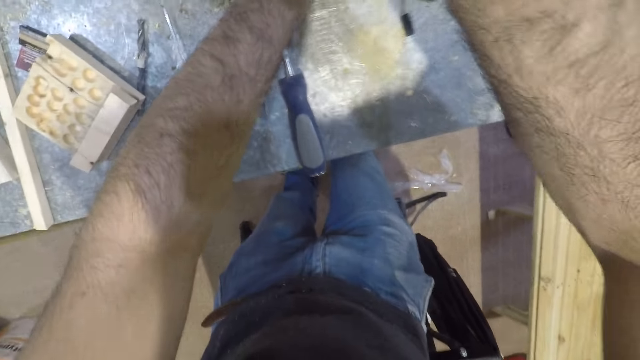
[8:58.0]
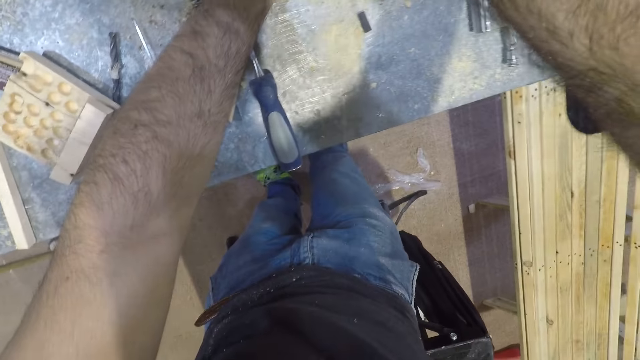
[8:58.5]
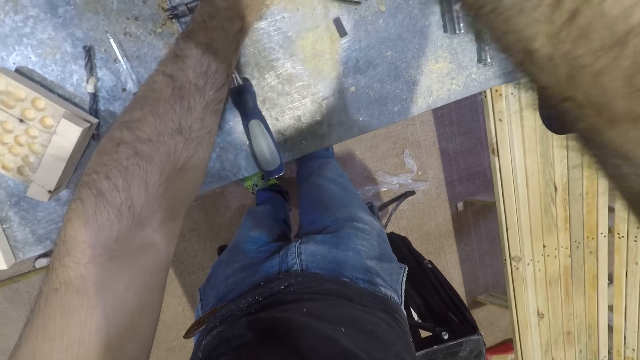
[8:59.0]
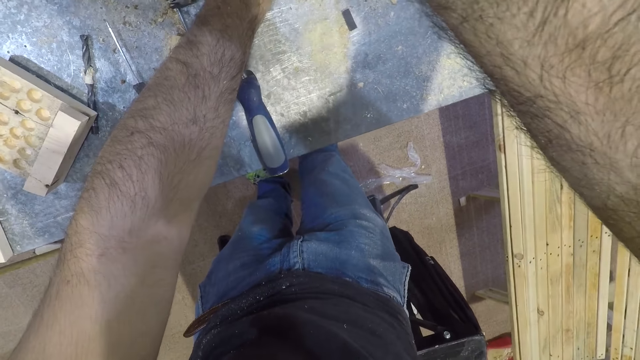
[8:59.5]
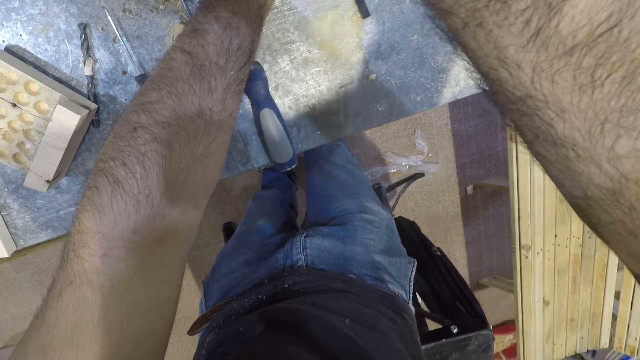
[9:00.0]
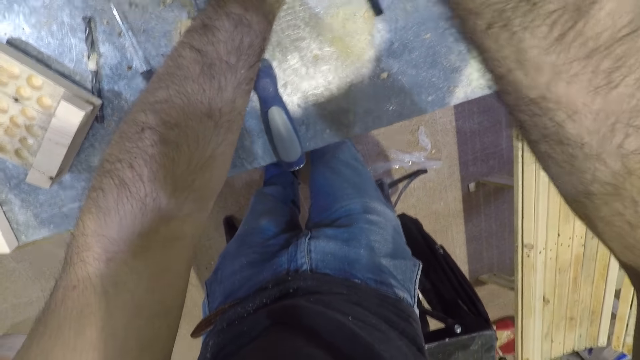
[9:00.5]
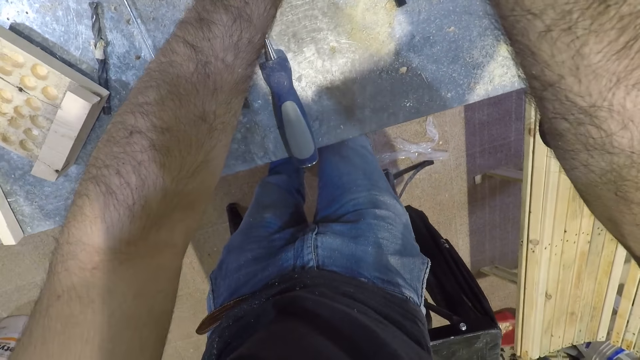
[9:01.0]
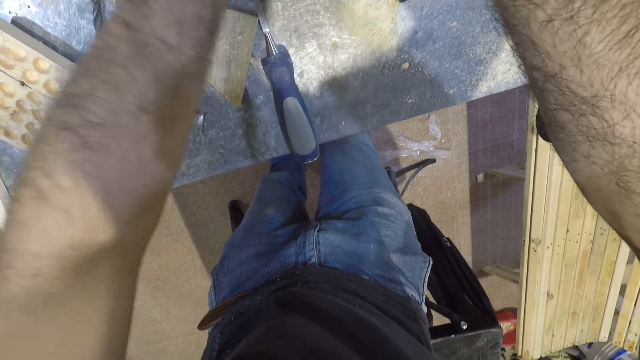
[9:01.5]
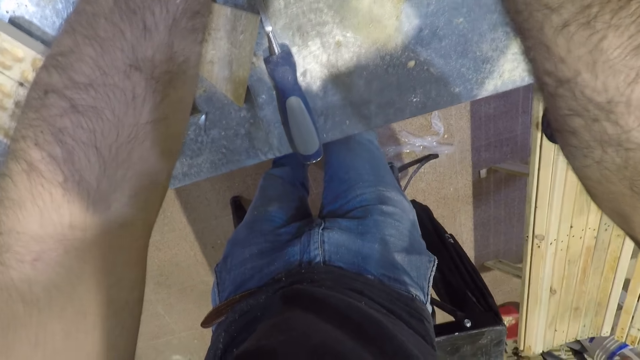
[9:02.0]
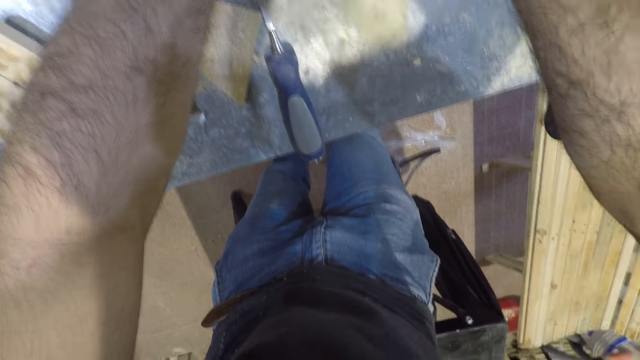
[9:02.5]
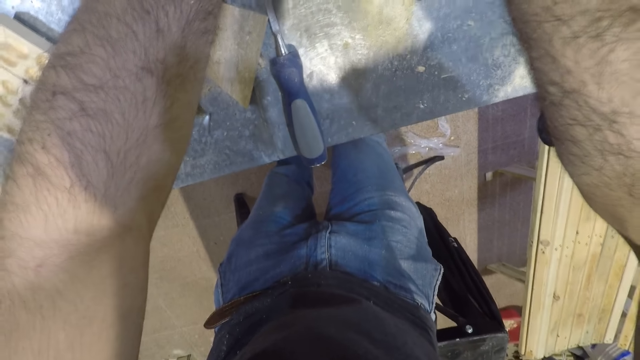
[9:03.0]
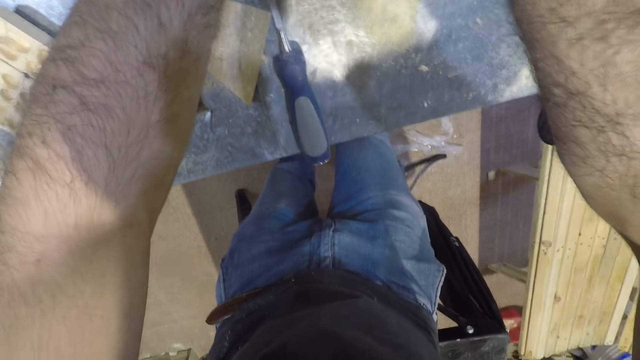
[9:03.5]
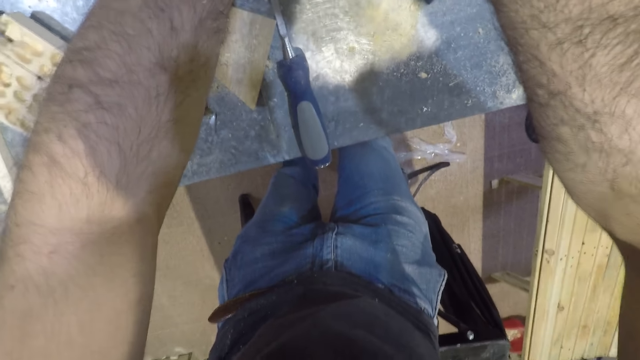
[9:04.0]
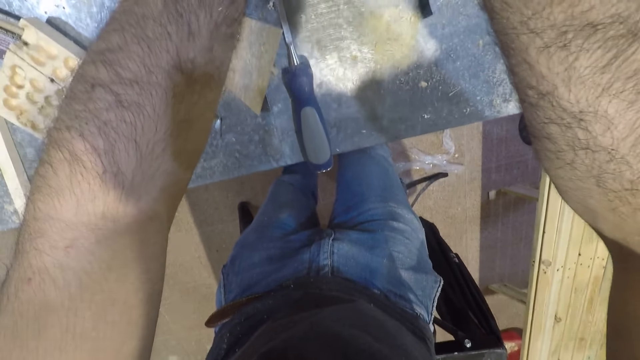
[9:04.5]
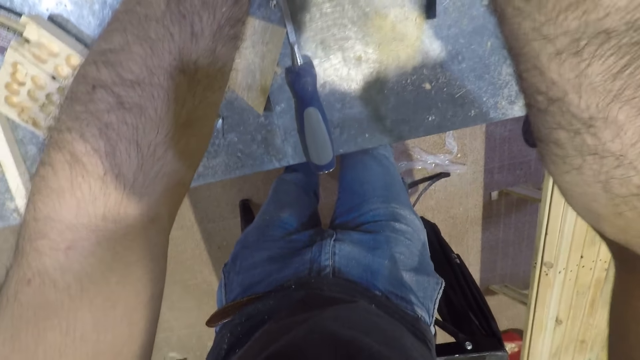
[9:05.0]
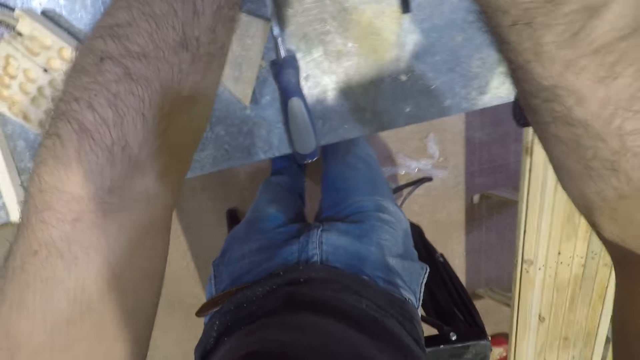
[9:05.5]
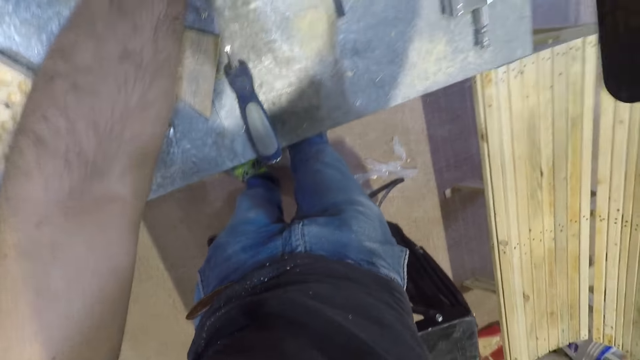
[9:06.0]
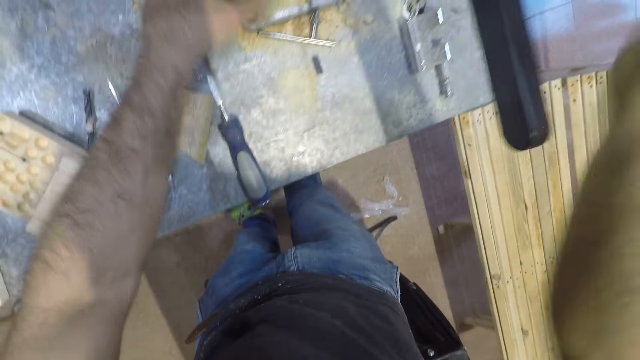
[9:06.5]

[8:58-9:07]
The camera wearer presses down the operating handle of the machine with his forearm. He removes his forearm from the operating handle.

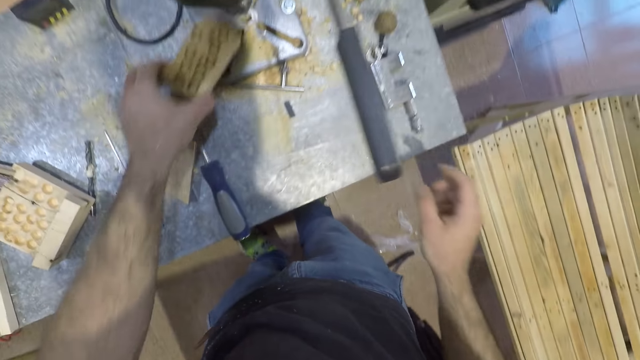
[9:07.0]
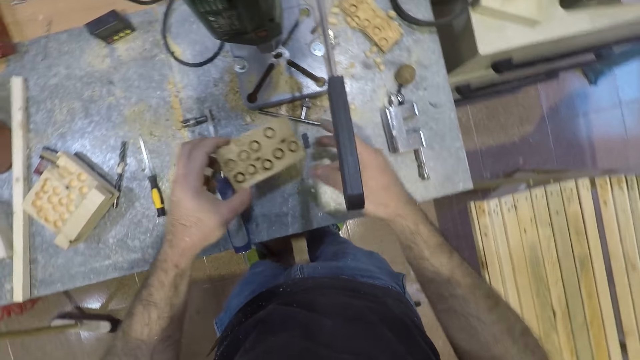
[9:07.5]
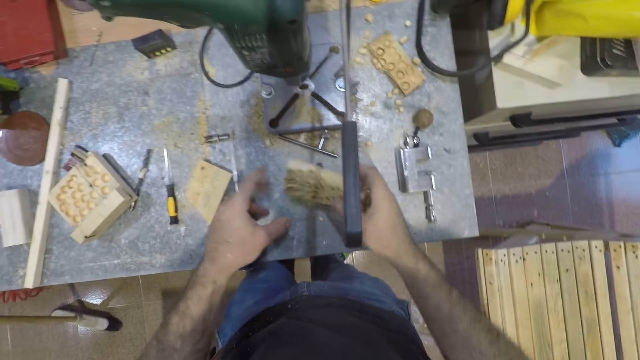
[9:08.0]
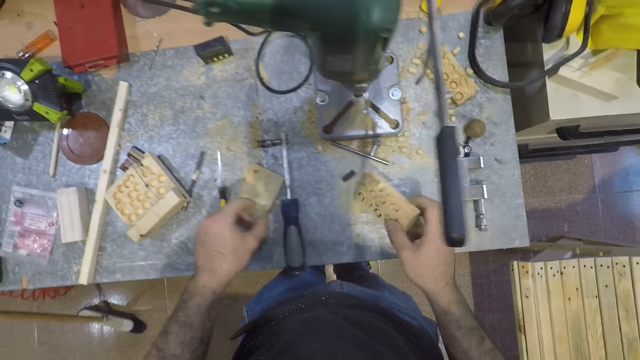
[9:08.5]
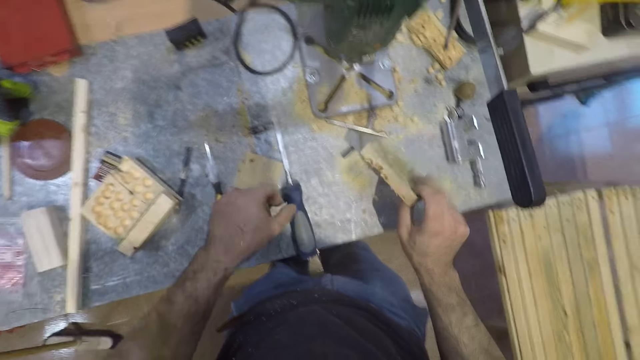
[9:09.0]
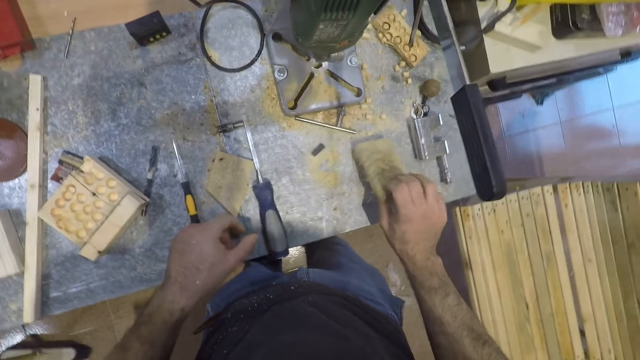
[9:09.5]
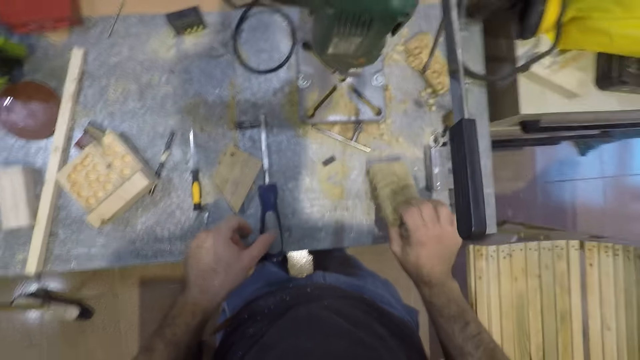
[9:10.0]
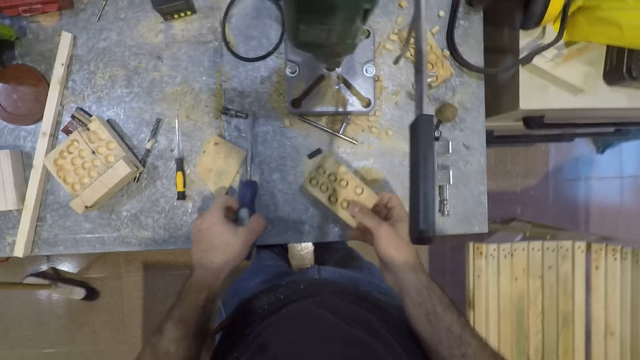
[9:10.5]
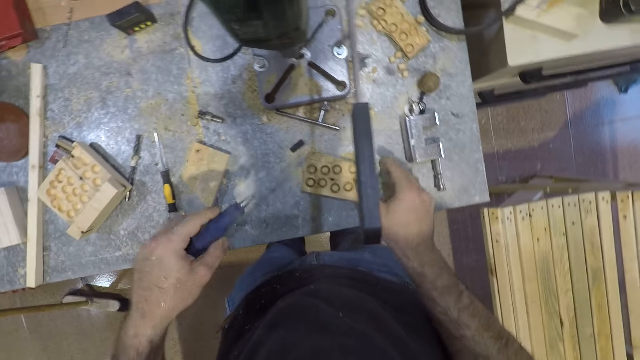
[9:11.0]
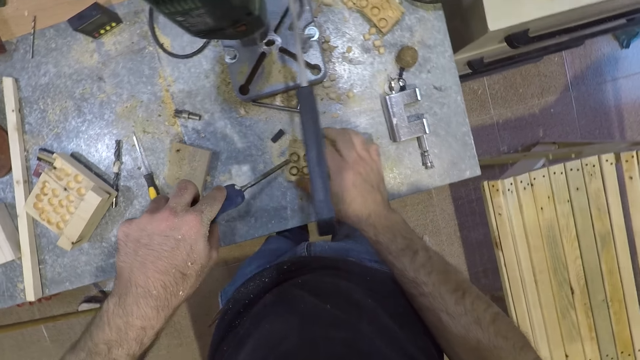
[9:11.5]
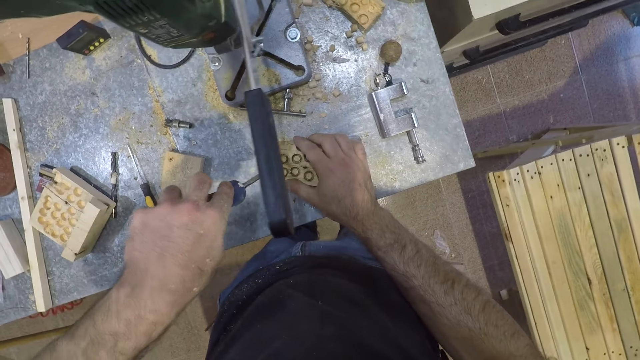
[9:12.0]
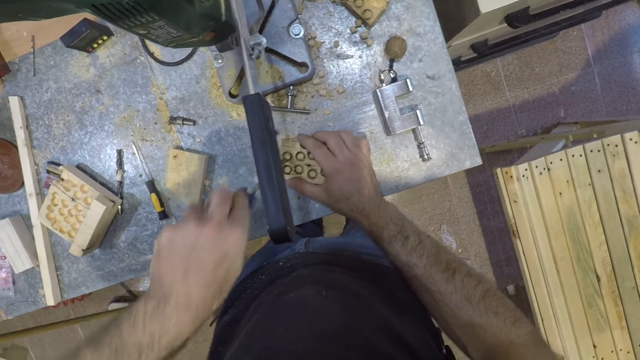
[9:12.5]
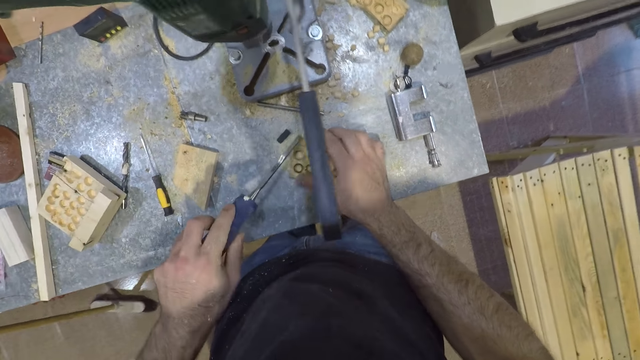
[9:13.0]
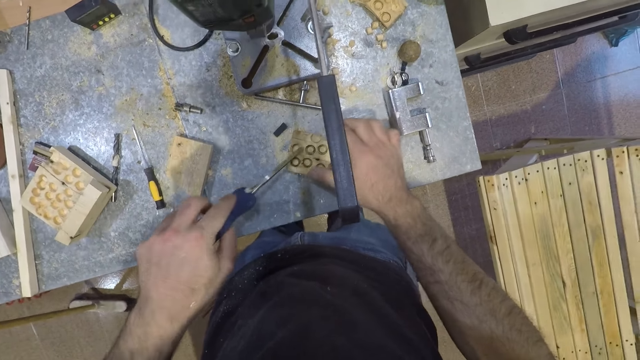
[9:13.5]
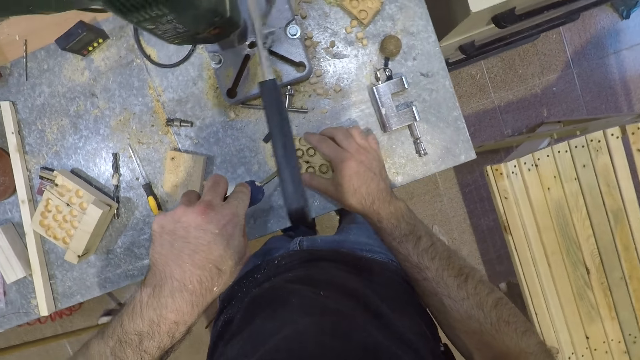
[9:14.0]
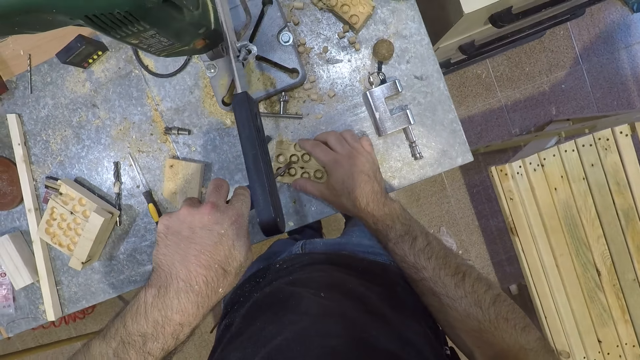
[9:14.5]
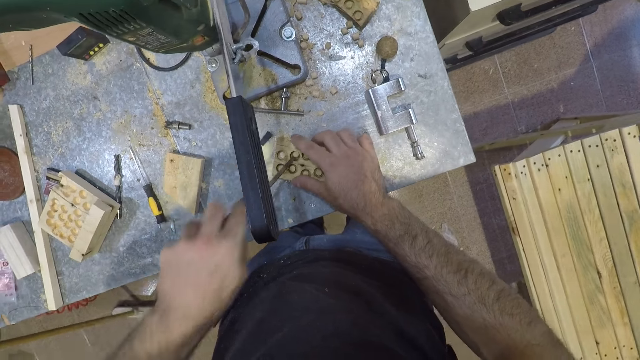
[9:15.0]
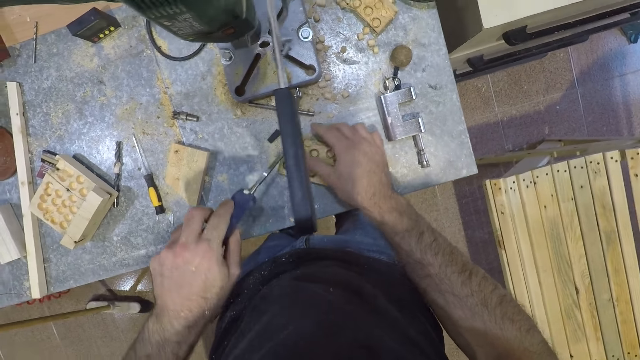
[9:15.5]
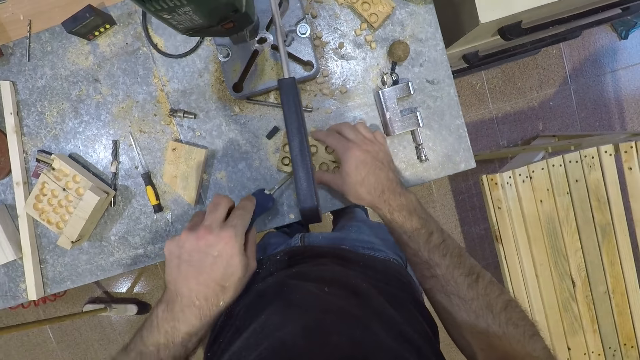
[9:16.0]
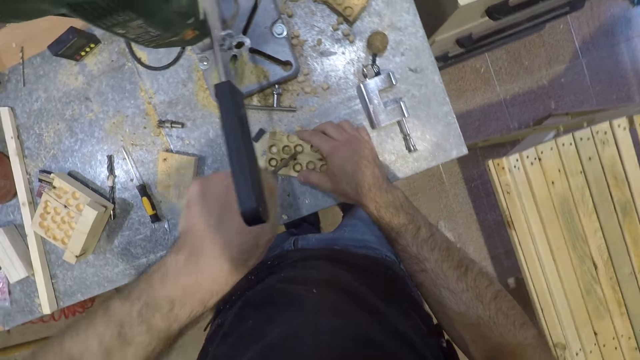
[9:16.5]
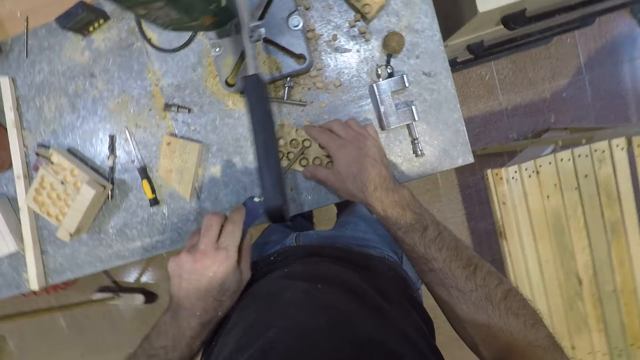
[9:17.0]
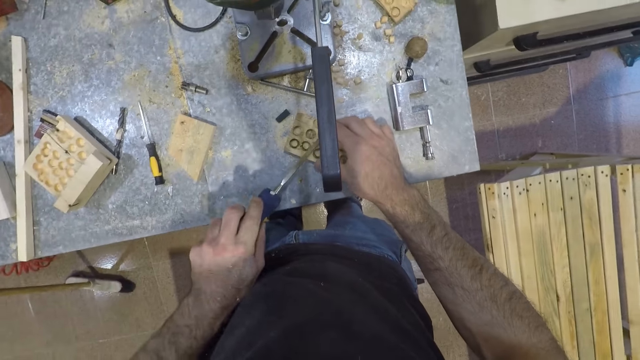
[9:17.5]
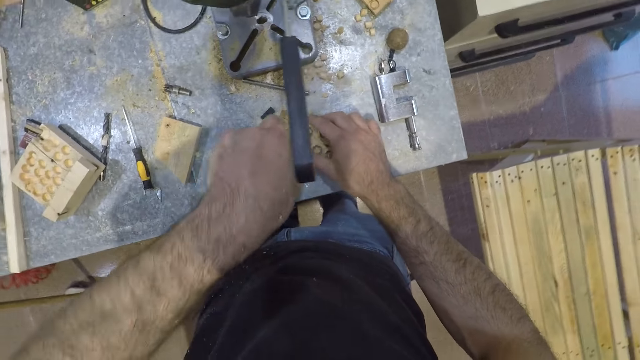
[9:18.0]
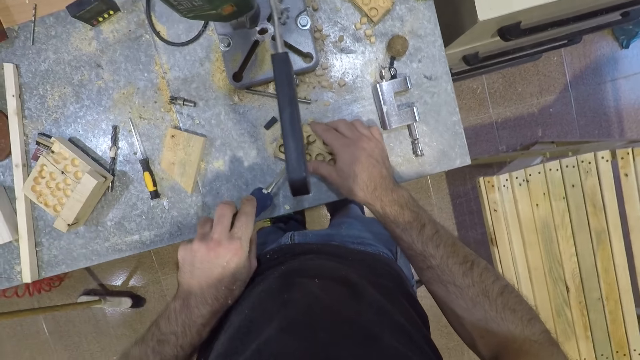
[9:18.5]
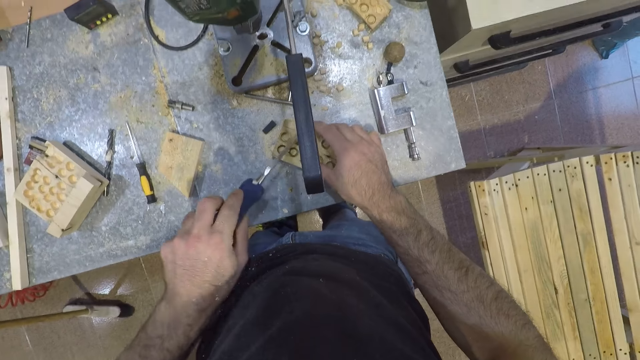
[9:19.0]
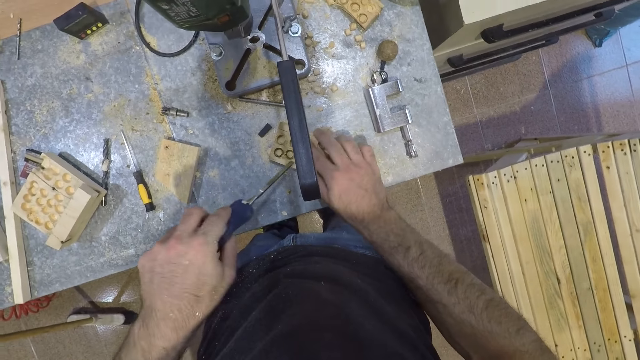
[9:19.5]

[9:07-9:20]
The camera wearer removes the piece of wood from the mortising machine with his left hand. He passes the piece of wood from his left hand to his right hand. He hits the piece of wood on the table with his right hand. He picks a screw or screwdriver from the table with his left hand. He puts the wood on the bench. He detaches small pieces of wood from the piece of wood with the screwdriver. He cuts the wood with the chisel.
